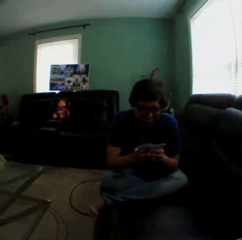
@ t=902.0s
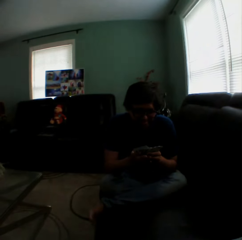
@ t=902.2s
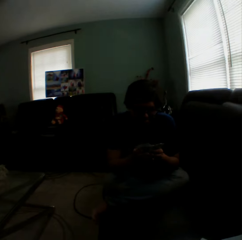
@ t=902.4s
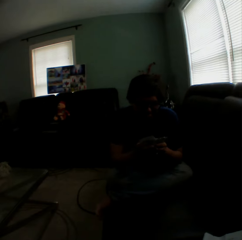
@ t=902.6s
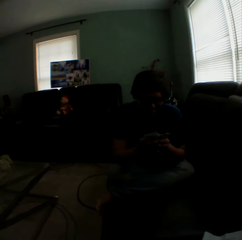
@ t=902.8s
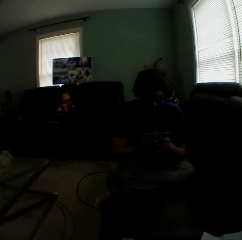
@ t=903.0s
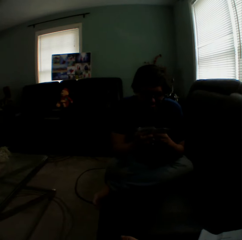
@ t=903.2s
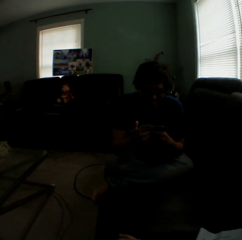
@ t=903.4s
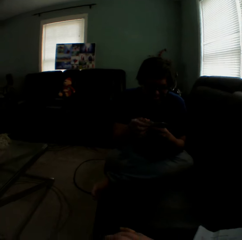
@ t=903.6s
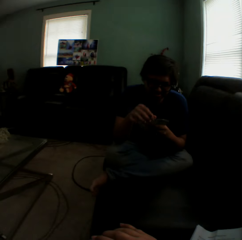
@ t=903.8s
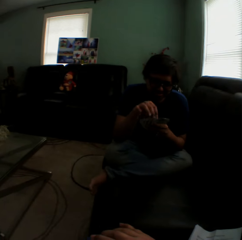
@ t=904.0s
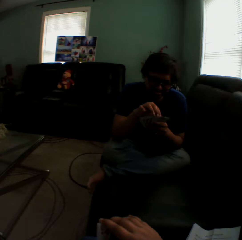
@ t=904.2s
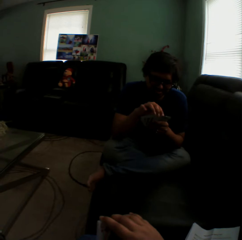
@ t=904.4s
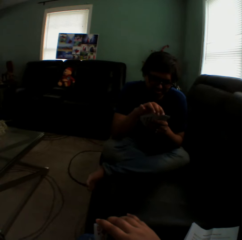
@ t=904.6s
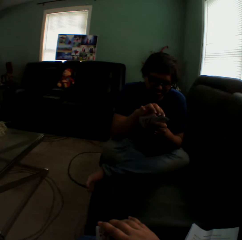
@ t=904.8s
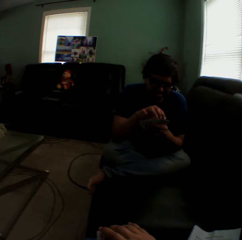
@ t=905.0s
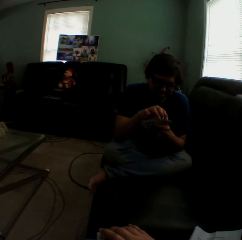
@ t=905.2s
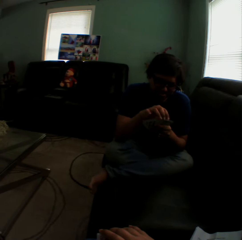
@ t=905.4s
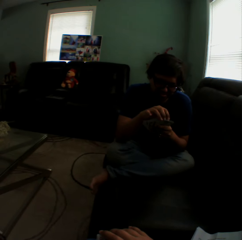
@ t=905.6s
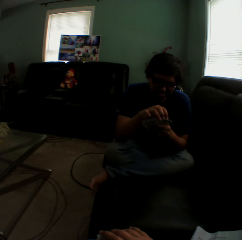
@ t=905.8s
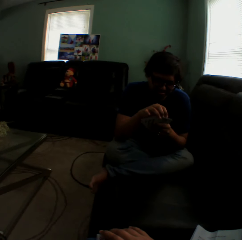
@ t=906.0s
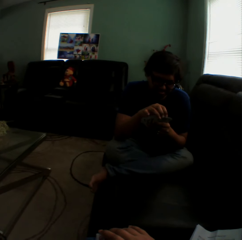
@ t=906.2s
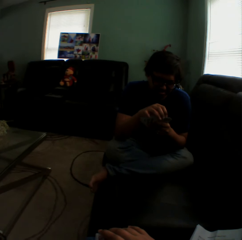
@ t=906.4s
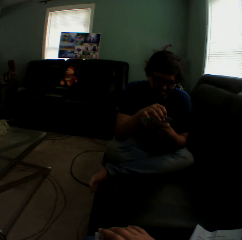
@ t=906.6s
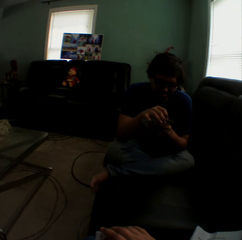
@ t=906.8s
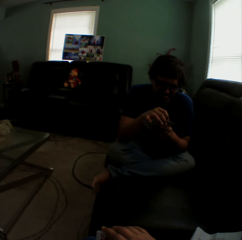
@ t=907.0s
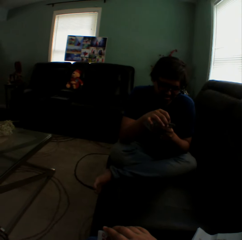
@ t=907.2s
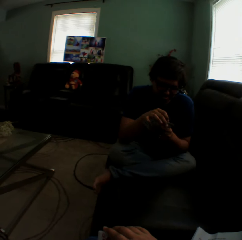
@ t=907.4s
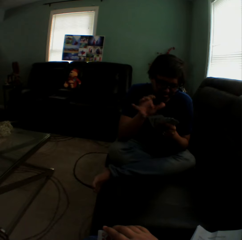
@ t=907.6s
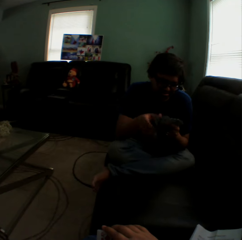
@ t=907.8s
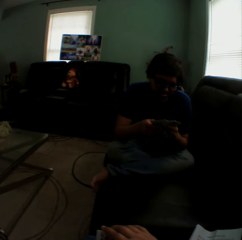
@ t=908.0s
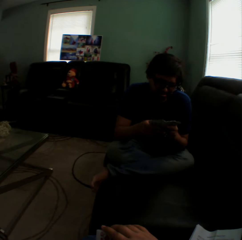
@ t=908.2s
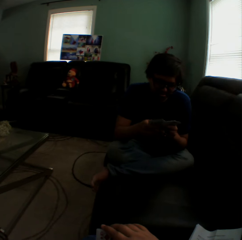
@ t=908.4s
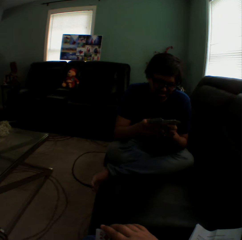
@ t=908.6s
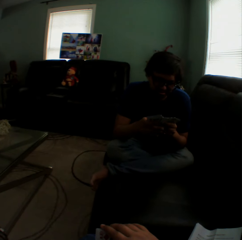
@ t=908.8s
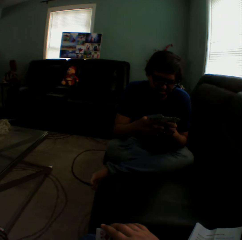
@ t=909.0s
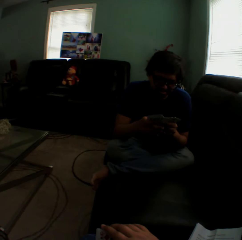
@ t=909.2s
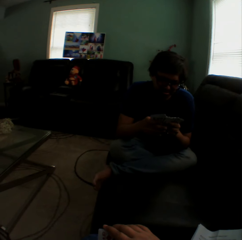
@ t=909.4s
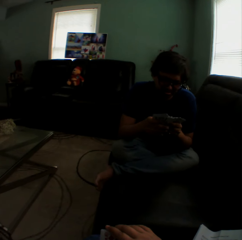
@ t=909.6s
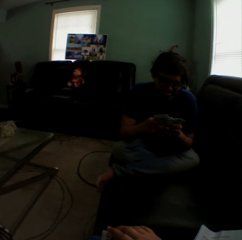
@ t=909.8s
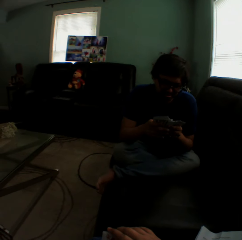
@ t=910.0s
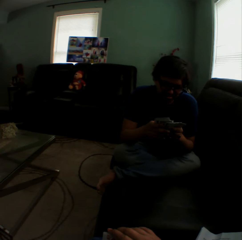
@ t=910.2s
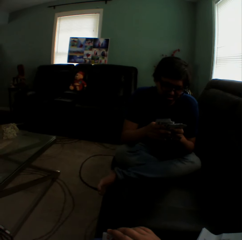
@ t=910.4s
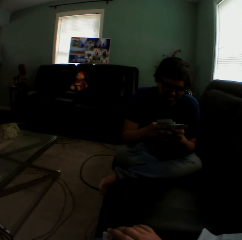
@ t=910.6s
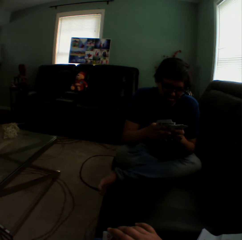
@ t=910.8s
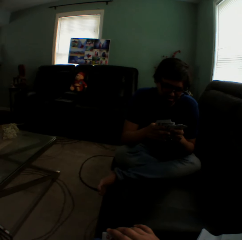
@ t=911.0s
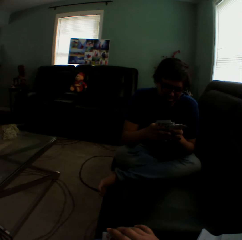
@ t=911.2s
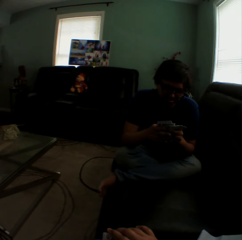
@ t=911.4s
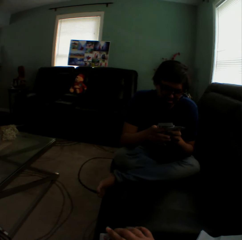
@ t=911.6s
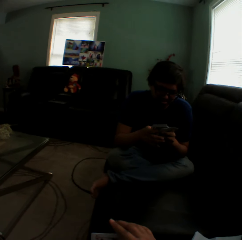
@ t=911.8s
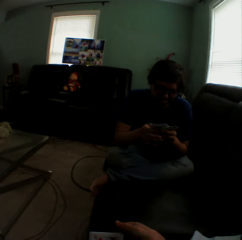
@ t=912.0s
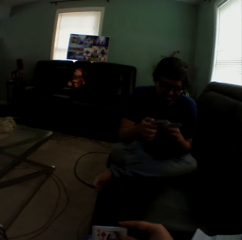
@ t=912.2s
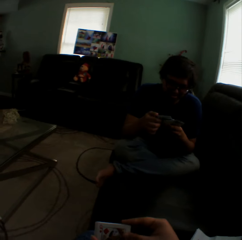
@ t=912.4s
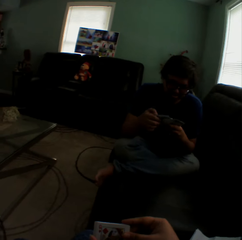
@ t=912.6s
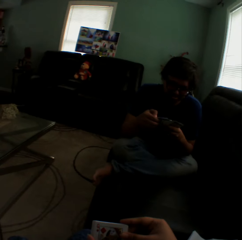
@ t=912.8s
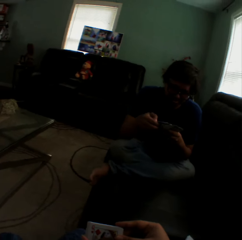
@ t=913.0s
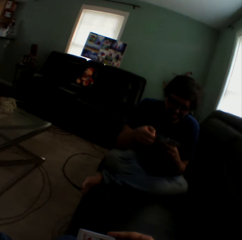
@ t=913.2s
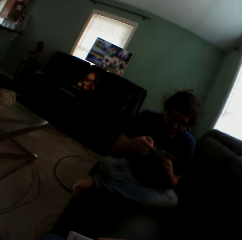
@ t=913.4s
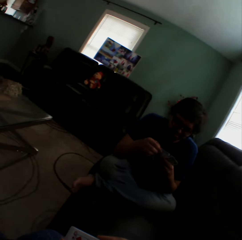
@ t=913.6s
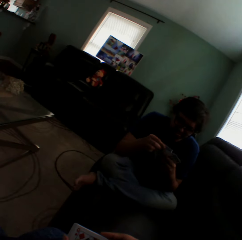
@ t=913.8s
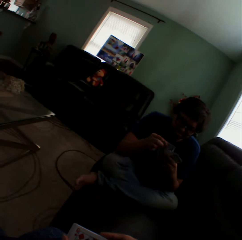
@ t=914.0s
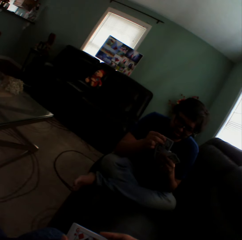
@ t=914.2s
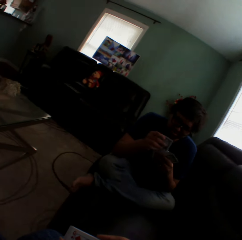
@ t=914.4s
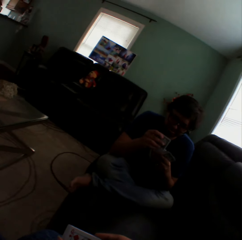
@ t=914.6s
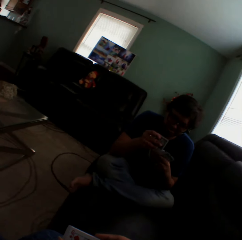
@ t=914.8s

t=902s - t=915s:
The camera wearer turns to the side. A man holds playing cards and checks the cards in hand. The camera wearer turns to the side.

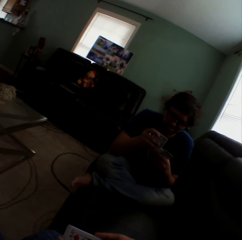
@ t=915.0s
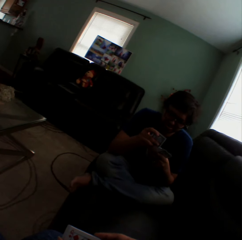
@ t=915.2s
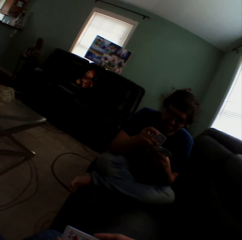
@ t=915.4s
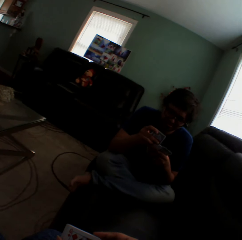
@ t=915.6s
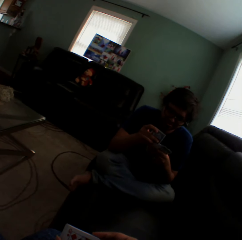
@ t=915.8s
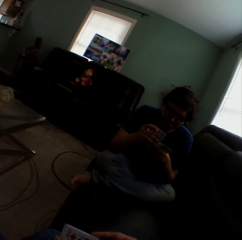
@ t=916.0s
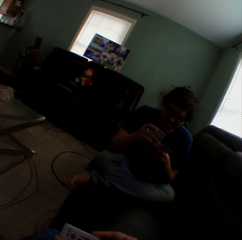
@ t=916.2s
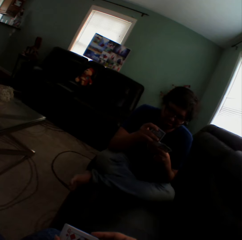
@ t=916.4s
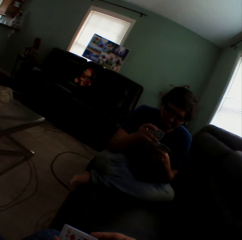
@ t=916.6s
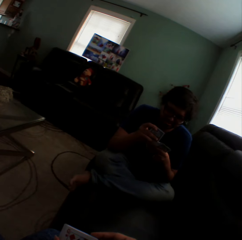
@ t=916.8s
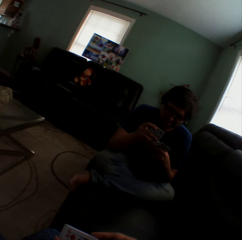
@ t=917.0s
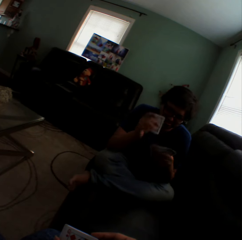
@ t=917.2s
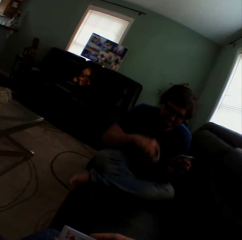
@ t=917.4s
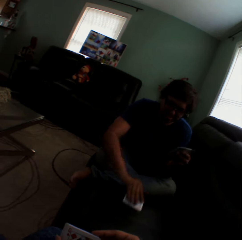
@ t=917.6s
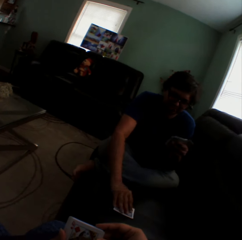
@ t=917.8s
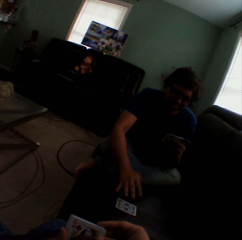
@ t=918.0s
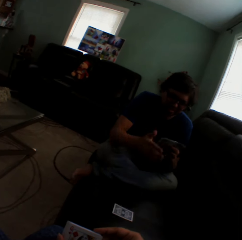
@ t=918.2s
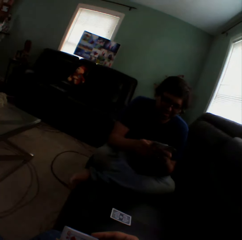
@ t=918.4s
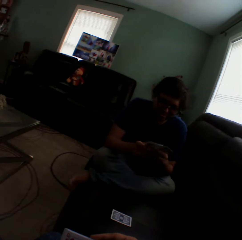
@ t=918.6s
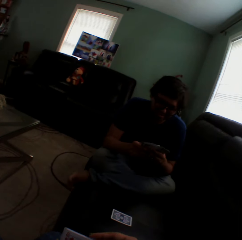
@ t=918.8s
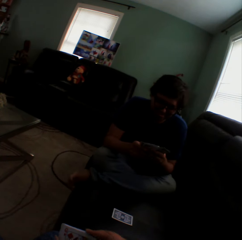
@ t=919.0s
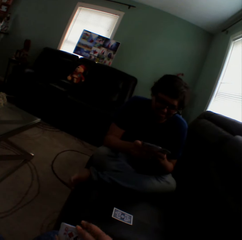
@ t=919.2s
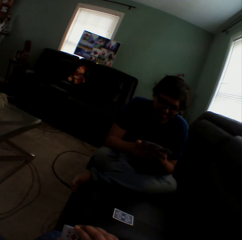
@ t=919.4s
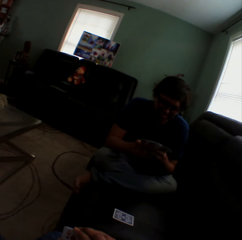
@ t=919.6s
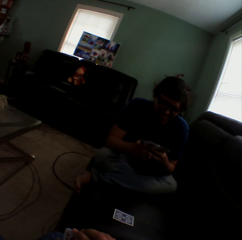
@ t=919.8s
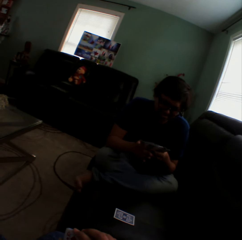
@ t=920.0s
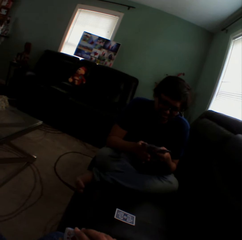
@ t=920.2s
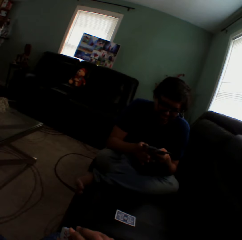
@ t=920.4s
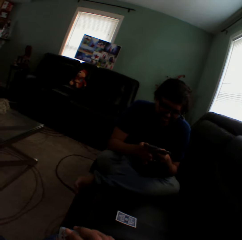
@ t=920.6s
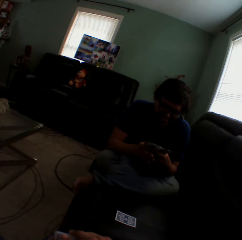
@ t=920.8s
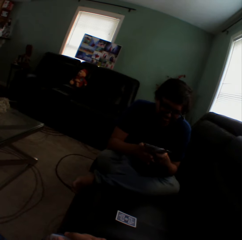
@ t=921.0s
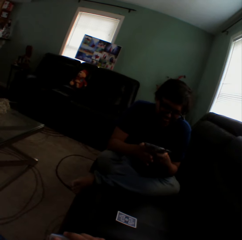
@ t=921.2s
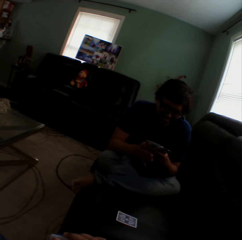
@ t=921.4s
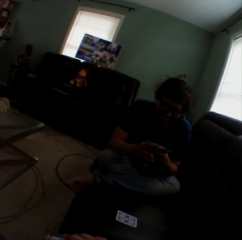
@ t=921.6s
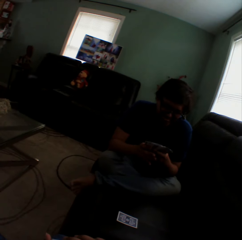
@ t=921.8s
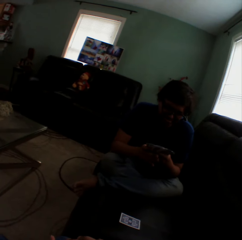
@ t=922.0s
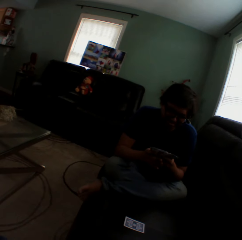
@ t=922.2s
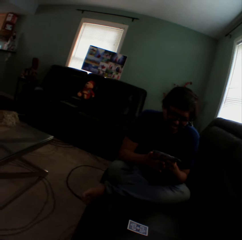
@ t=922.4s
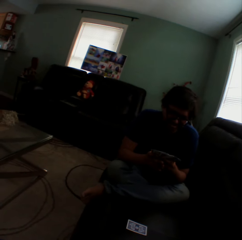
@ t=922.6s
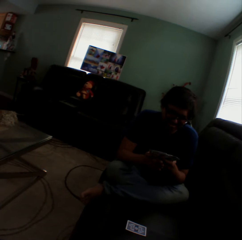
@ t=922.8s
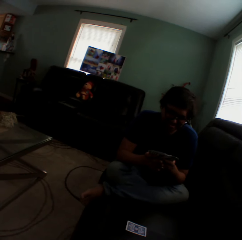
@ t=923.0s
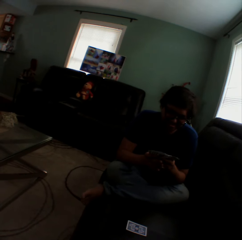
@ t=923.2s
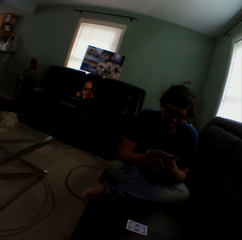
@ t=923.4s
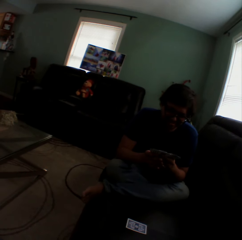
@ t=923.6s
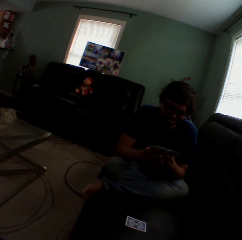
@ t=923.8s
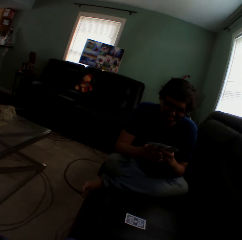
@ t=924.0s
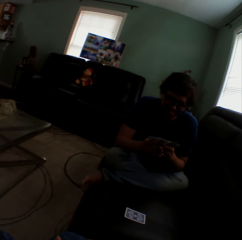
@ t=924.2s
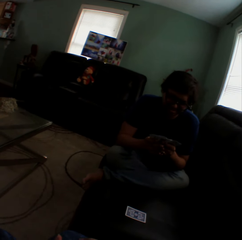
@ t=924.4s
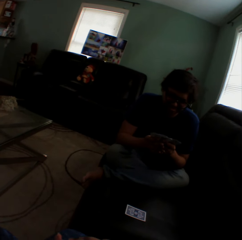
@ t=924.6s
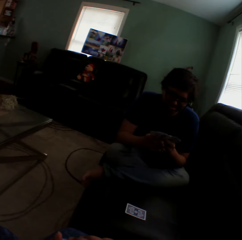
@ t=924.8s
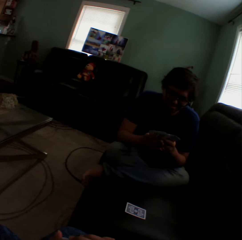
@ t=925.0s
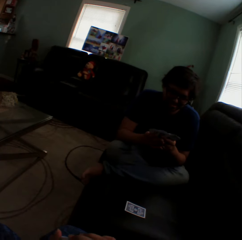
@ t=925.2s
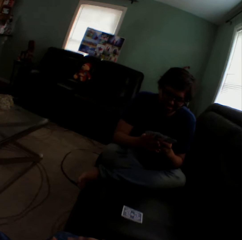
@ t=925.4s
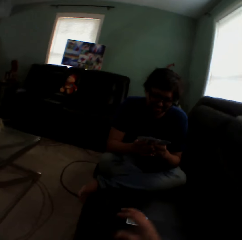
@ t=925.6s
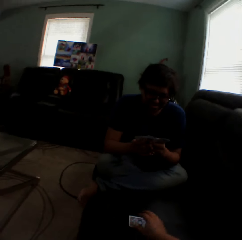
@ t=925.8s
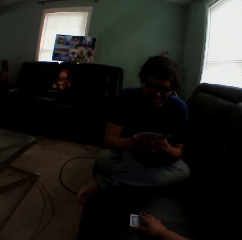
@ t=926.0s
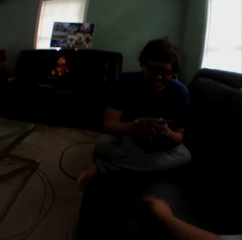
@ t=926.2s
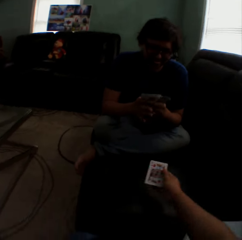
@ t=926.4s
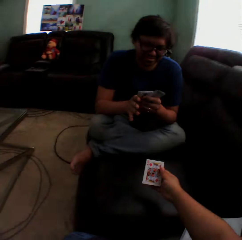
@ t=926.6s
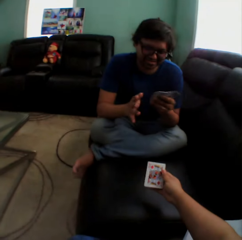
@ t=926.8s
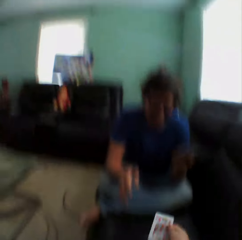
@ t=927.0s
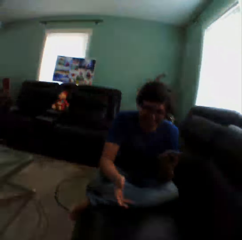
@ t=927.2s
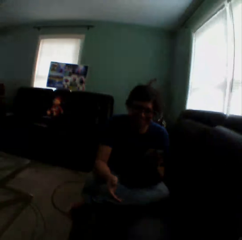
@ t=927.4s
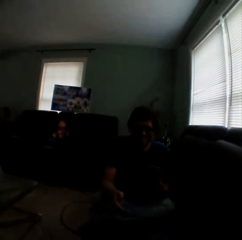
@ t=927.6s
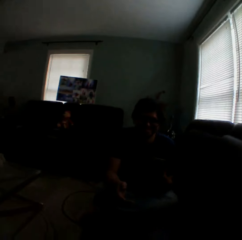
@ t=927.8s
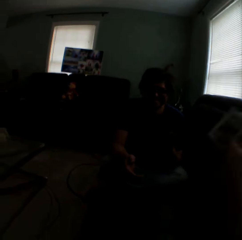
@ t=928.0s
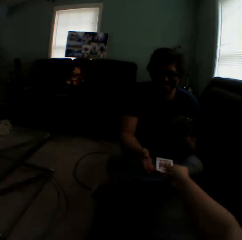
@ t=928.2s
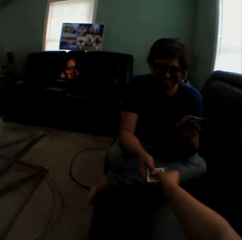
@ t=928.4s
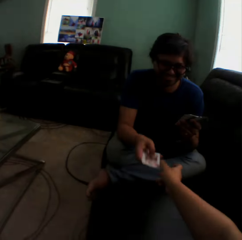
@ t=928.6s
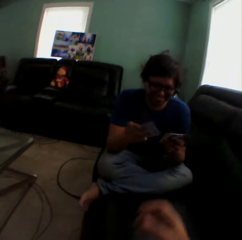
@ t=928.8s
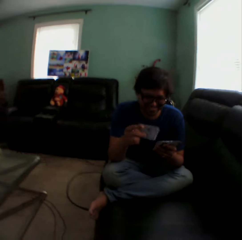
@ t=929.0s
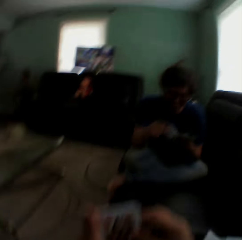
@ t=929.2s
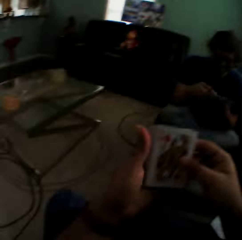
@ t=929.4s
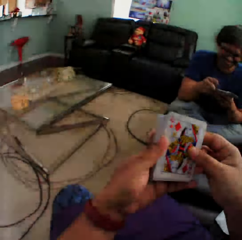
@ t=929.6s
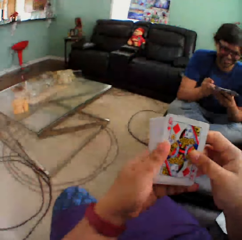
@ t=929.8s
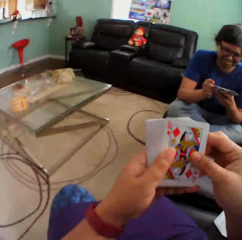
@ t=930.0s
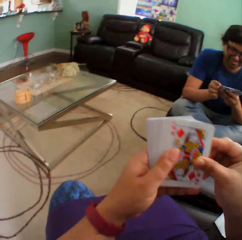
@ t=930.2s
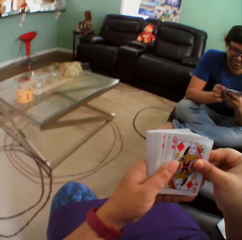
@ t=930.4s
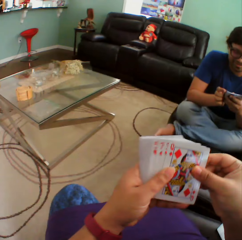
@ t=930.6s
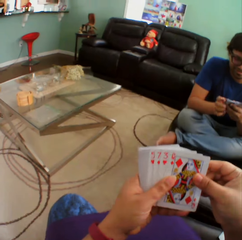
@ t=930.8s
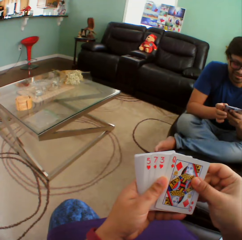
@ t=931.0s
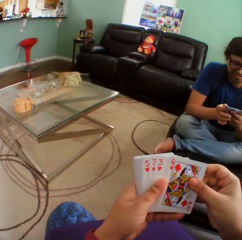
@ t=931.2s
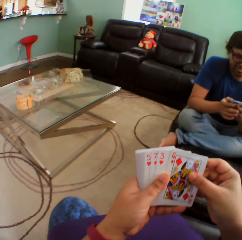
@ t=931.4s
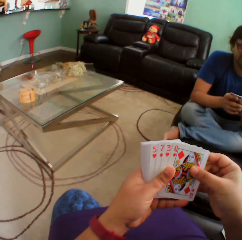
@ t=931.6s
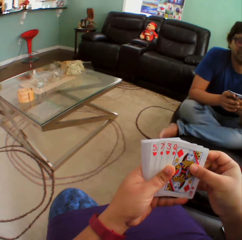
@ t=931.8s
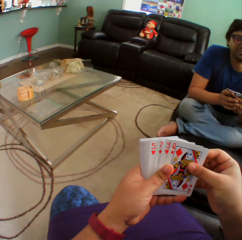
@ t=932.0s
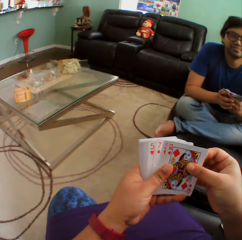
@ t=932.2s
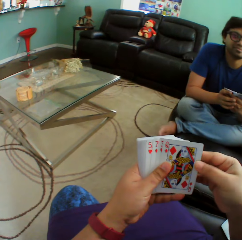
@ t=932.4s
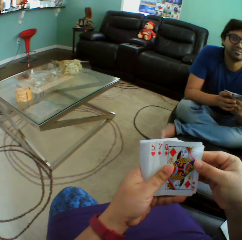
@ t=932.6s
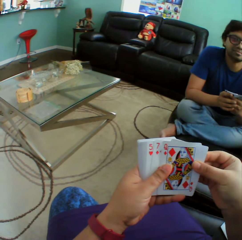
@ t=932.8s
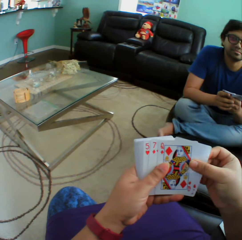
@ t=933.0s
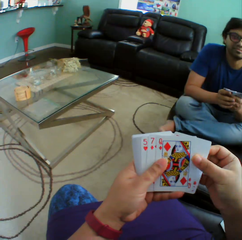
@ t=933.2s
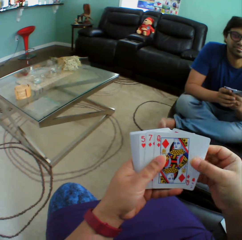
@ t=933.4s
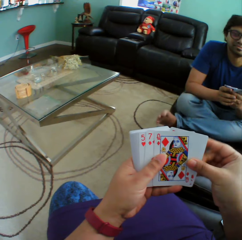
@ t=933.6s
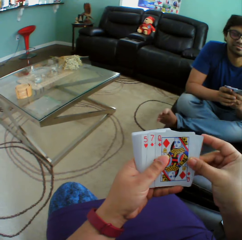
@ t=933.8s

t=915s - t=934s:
A man holds playing cards. The man puts a playing card on the couch. The man holds playing cards. The camera wearer turns to the side. They turn a card on the couch. They hold a playing card on the couch. They turn to the side. They hold a playing card. They give a card to the man. The man holds playing cards. The camera wearer turns to the side. They hold playing cards. They check the cards in a hand.
